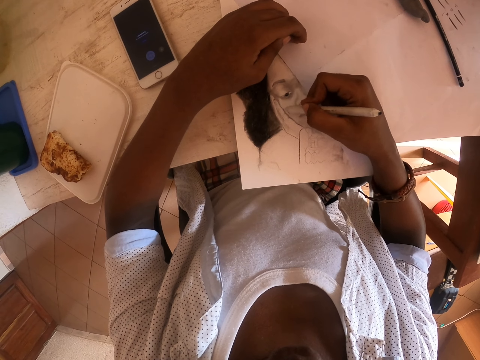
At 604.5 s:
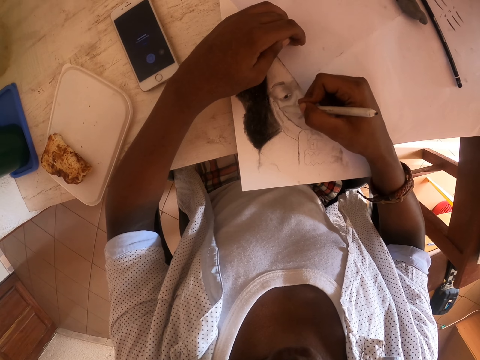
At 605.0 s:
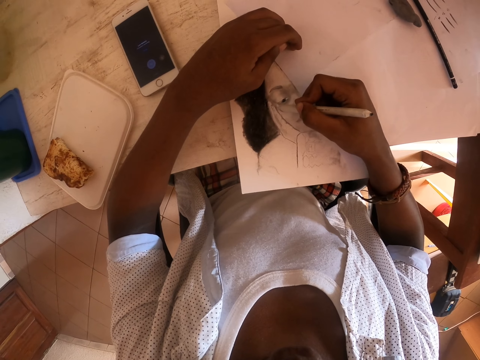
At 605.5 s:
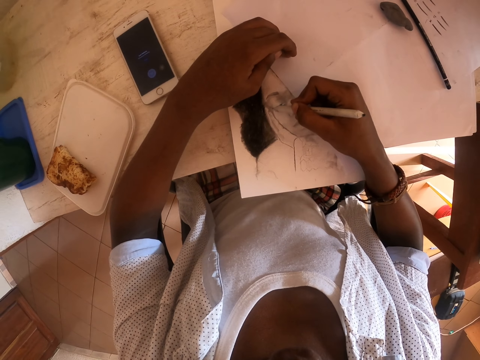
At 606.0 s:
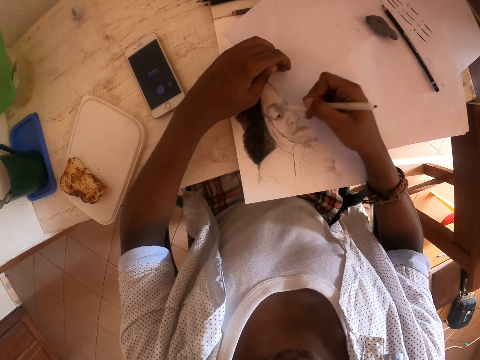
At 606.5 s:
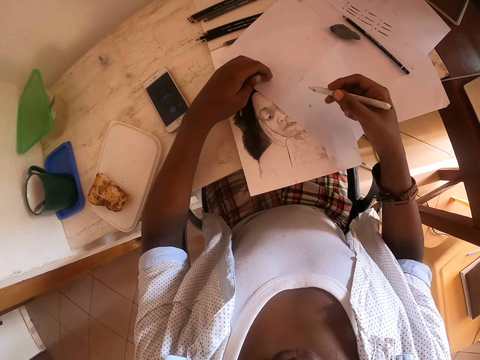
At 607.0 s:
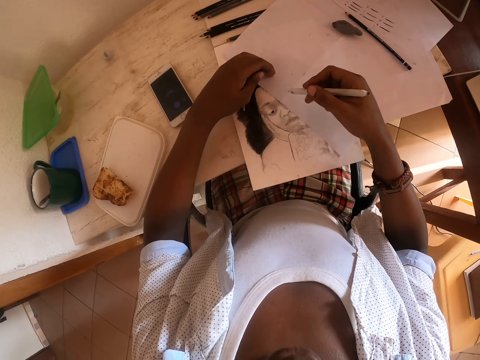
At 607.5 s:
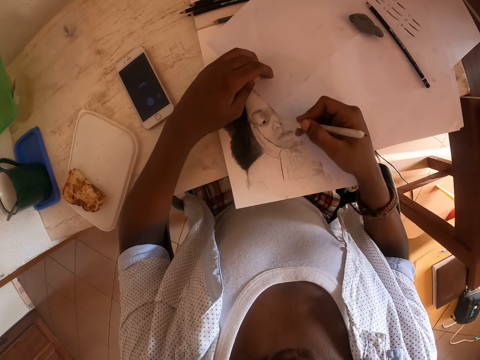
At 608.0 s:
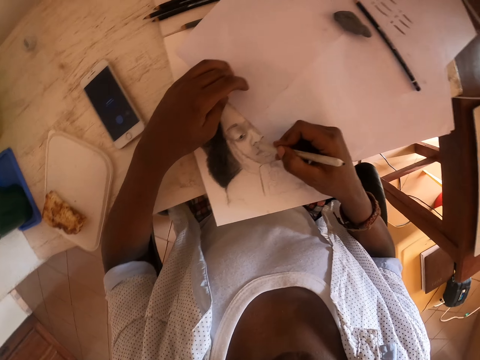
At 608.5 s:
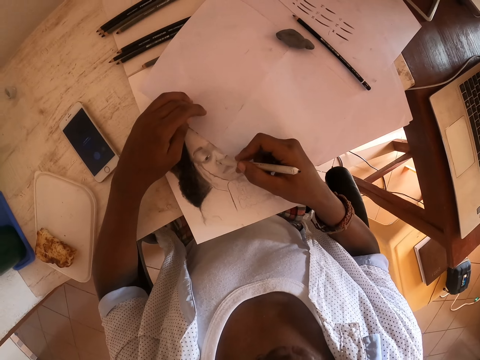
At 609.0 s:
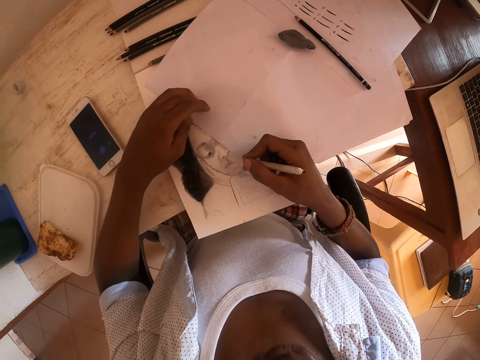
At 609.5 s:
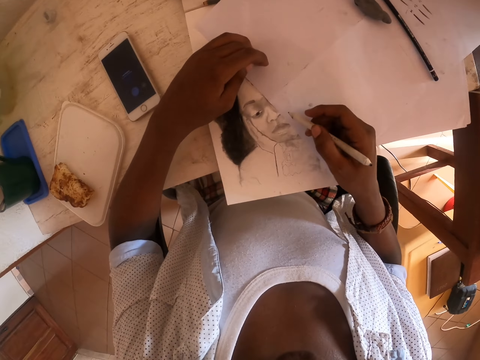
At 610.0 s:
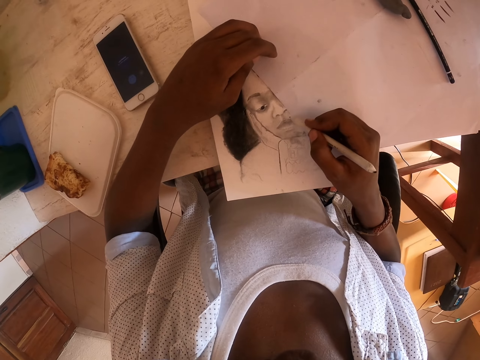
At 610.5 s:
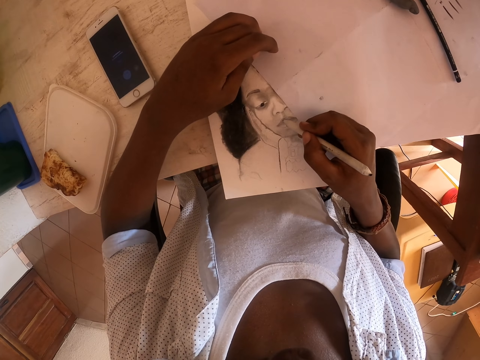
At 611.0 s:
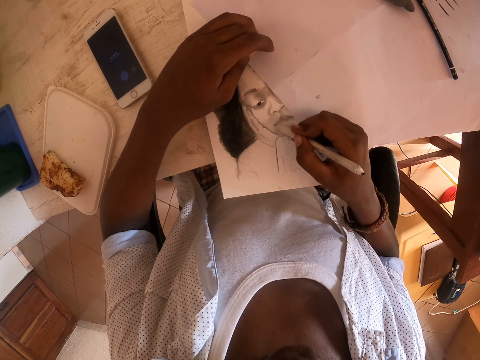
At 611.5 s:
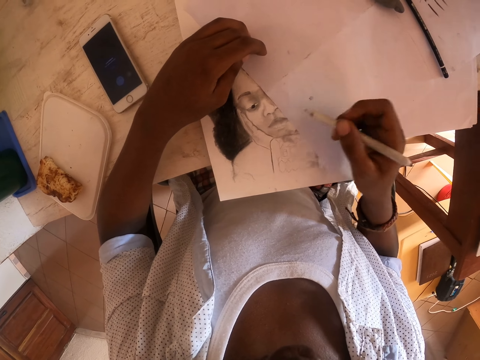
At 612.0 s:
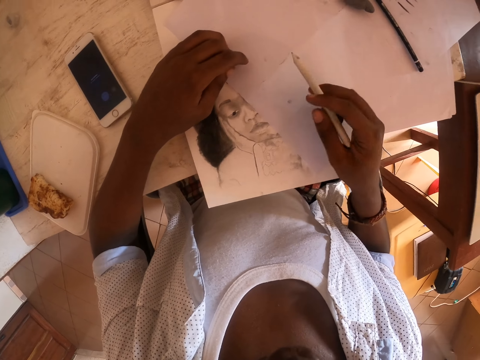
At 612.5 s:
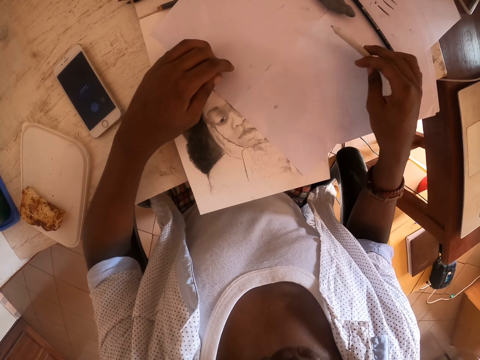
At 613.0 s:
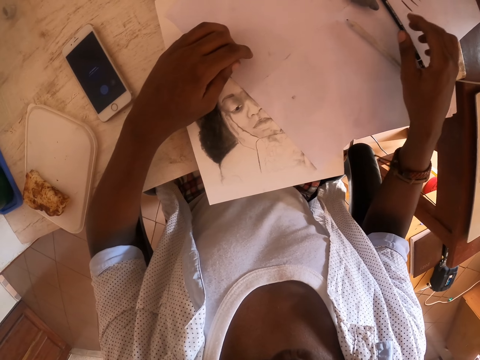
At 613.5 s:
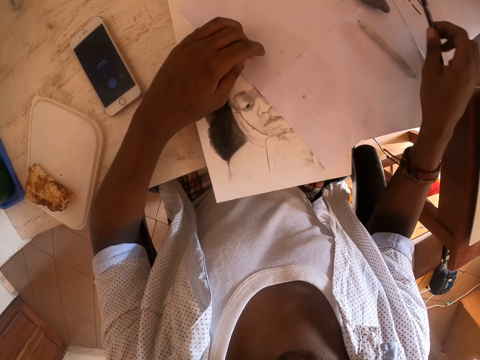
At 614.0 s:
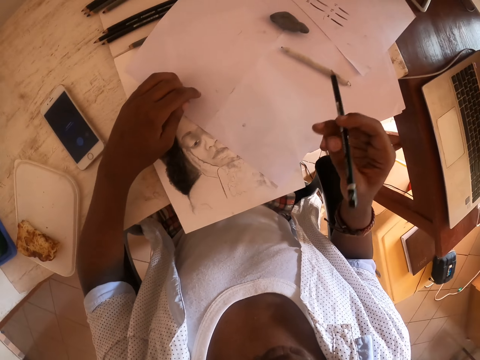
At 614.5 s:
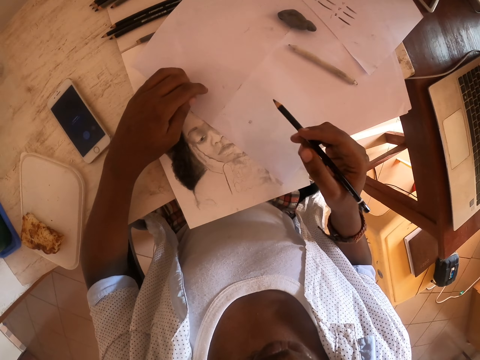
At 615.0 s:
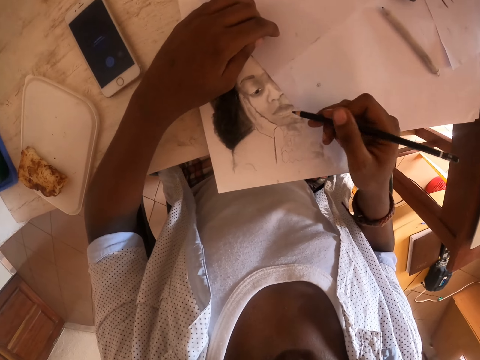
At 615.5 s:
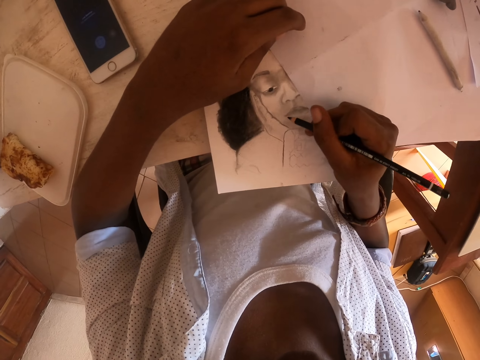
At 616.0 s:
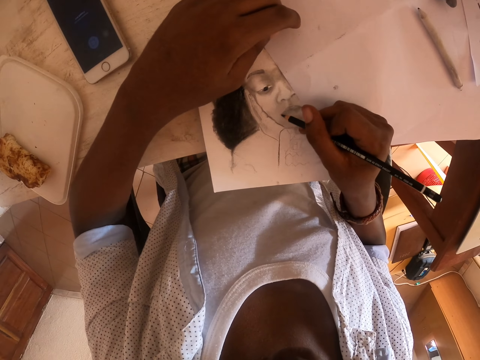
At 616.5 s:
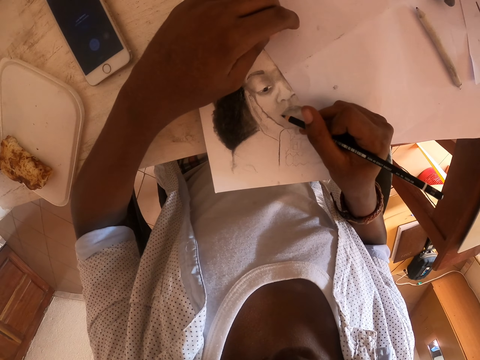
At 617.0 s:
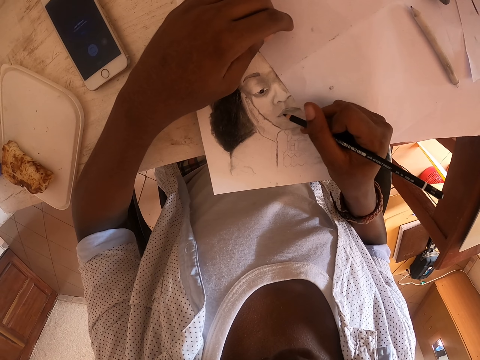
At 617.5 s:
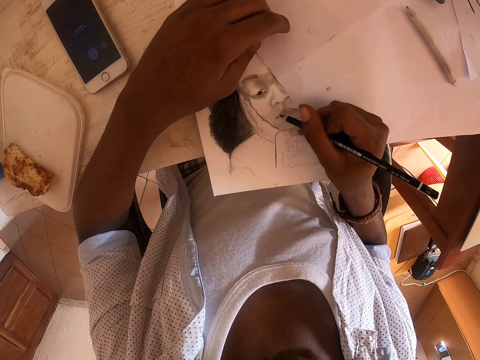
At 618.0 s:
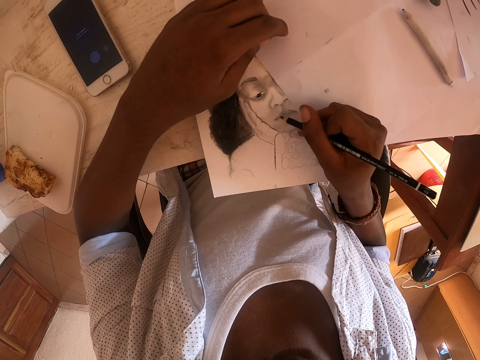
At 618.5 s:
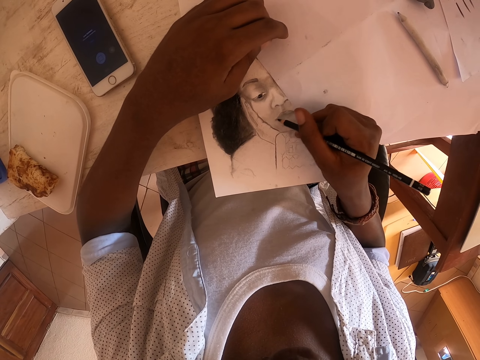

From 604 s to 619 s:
The camera wearer pulls back the pencil. They move the pencil. They draw on the paper with the pencil. They move the pencil. They put the pencil on the paper on the table. They pick up a brown color pencil. They lift the pencil. They move the pencil. They draw on the paper with the pencil. They color the drawing with the brown pencil.

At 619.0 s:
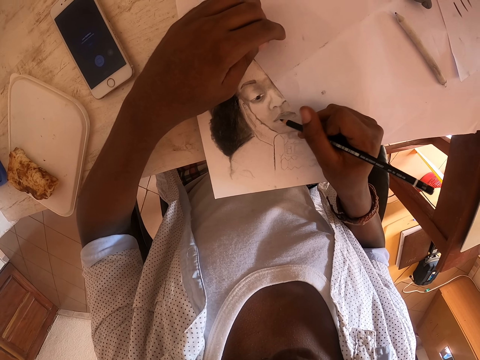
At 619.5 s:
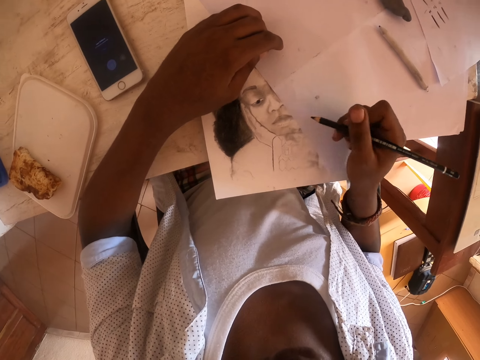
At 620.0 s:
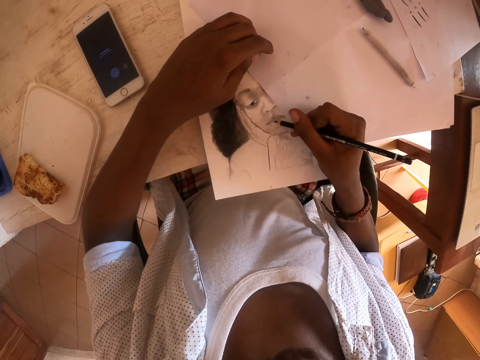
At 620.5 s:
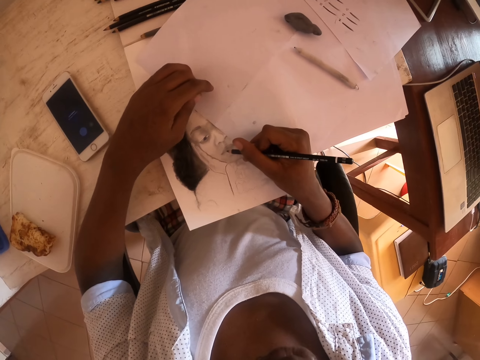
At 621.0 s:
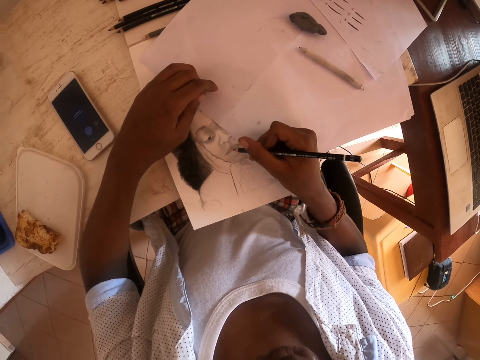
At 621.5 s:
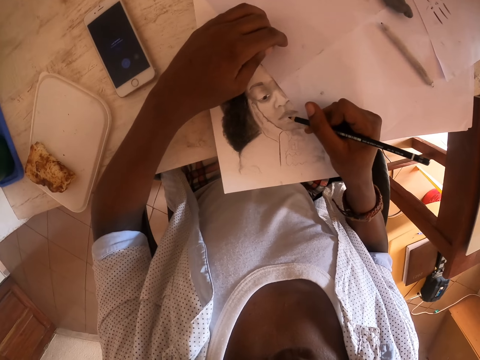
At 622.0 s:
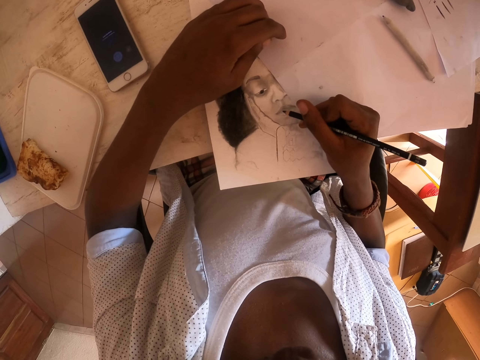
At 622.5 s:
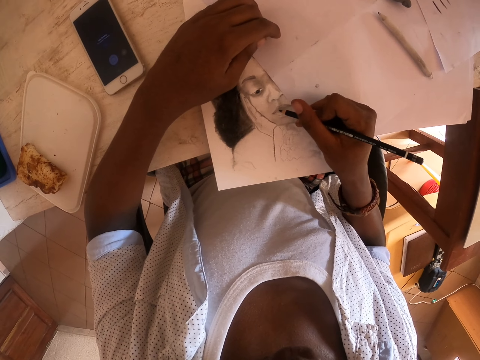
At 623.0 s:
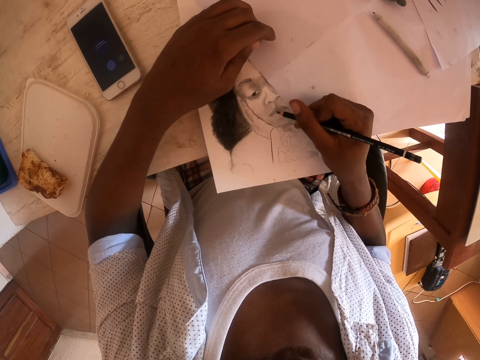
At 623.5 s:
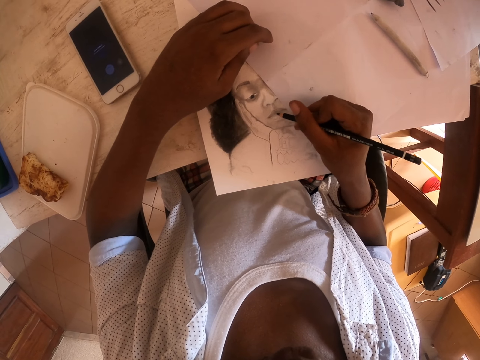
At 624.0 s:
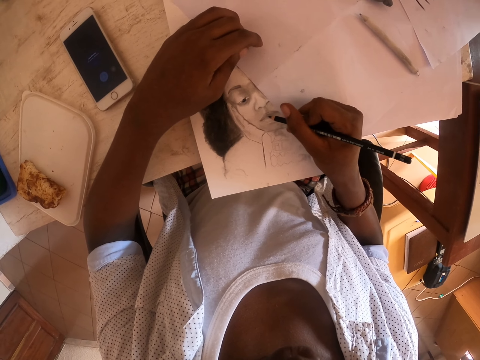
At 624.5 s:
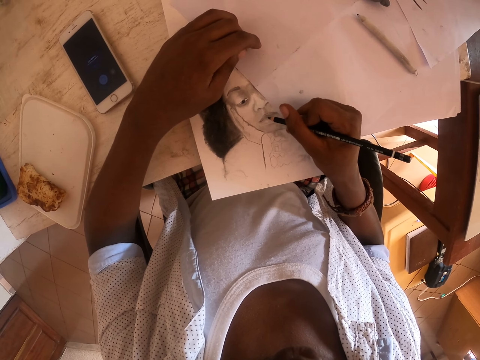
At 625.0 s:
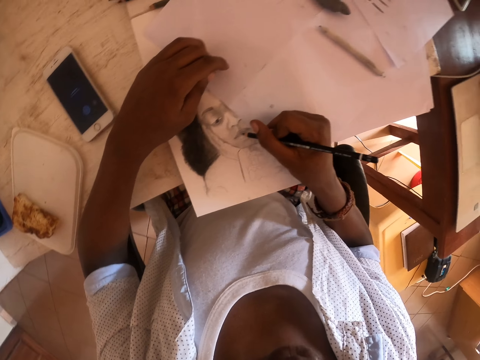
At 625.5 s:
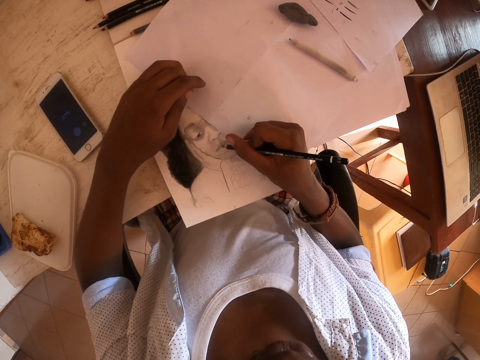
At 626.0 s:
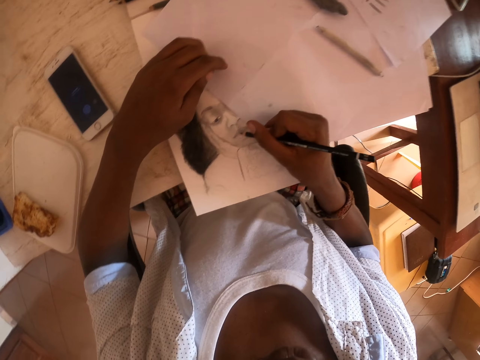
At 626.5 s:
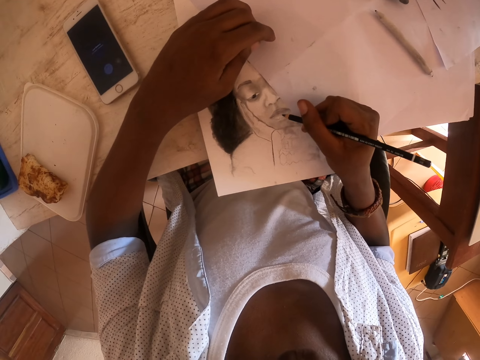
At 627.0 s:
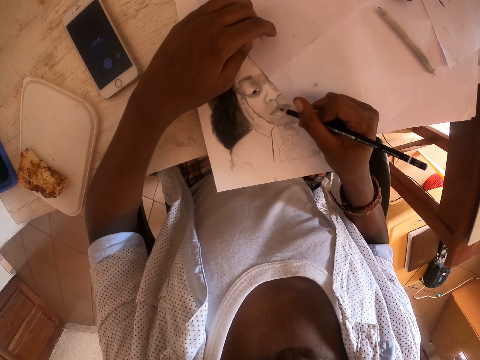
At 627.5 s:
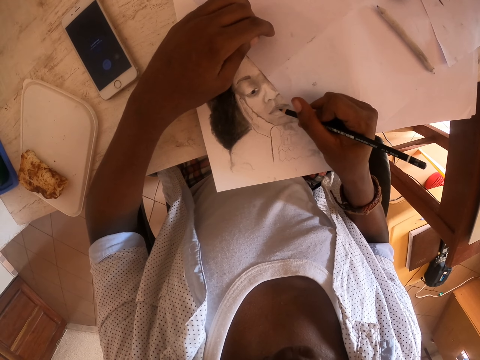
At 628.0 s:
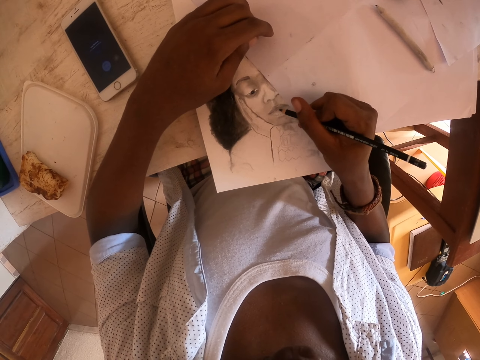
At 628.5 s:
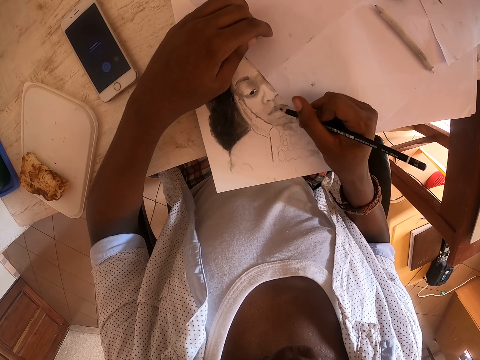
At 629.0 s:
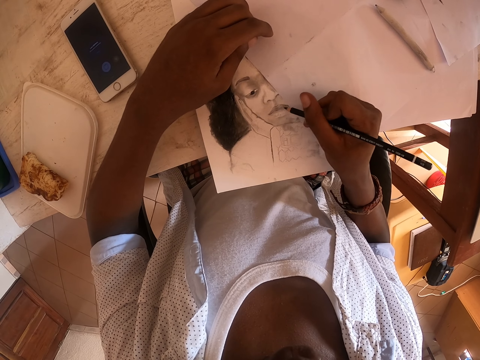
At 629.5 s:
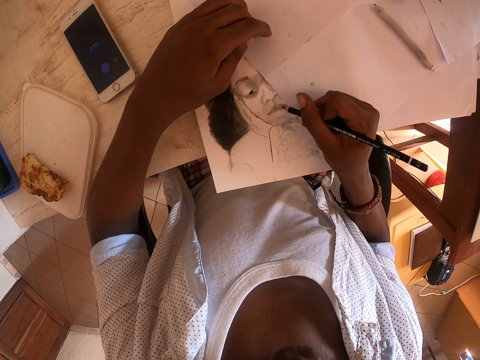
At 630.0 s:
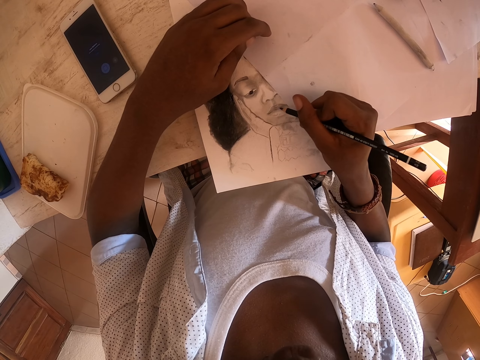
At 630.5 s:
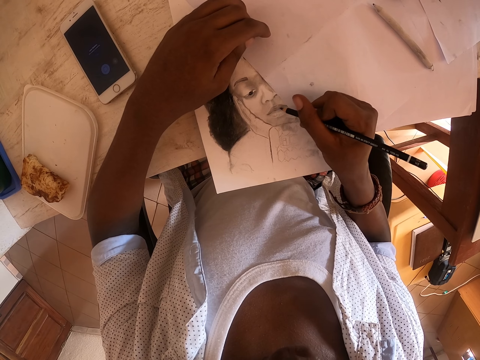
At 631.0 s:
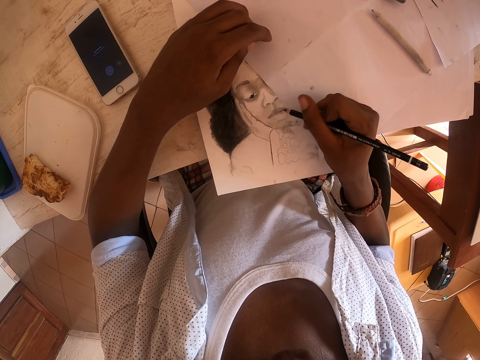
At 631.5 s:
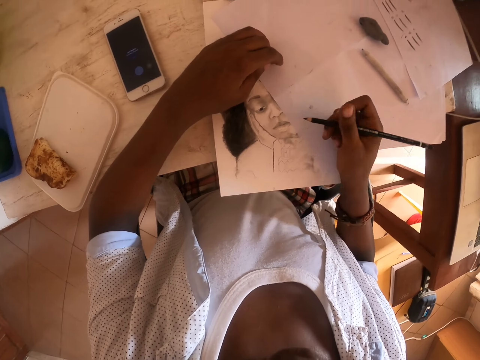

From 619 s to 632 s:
The camera wearer pulls back the pencil. They draw on the paper with the pencil.
